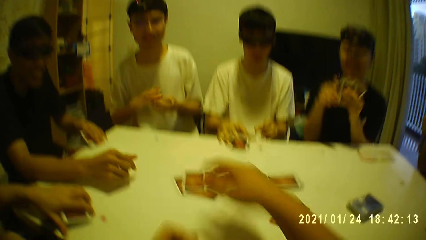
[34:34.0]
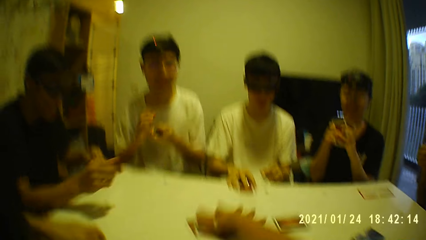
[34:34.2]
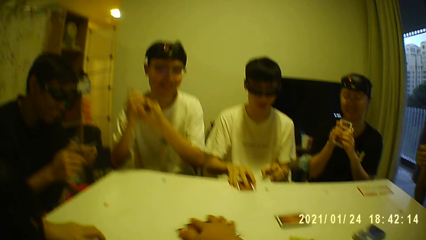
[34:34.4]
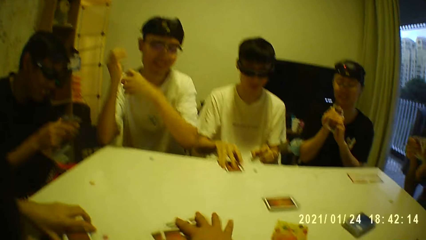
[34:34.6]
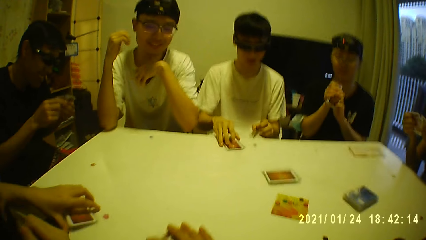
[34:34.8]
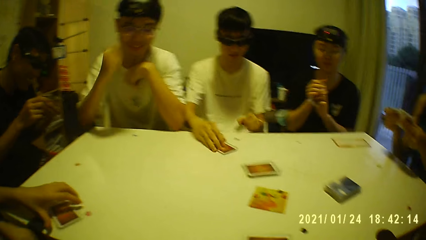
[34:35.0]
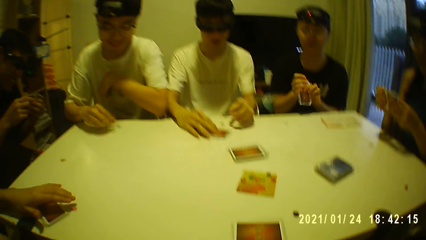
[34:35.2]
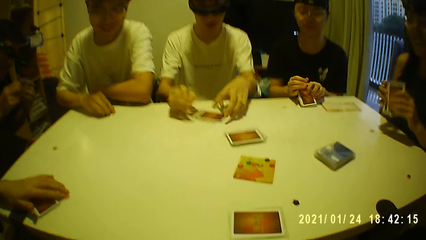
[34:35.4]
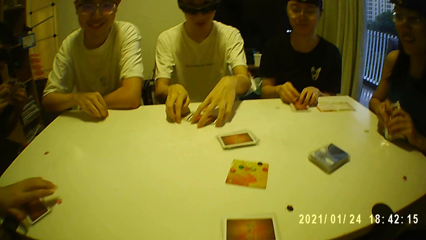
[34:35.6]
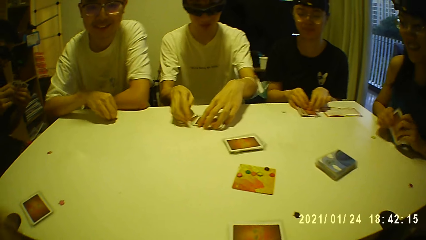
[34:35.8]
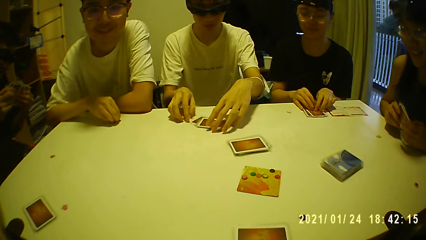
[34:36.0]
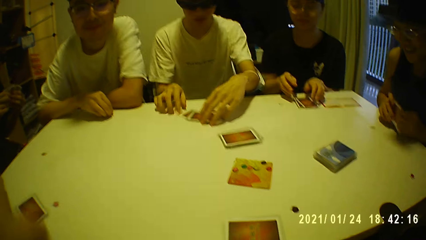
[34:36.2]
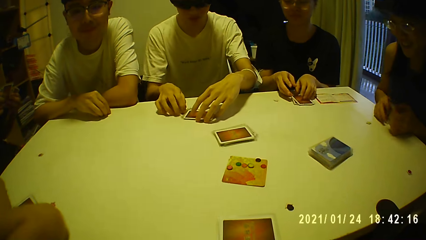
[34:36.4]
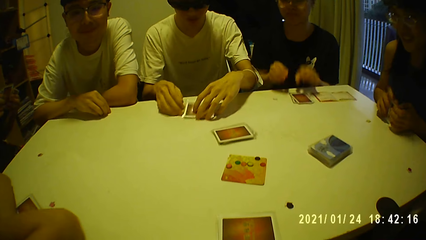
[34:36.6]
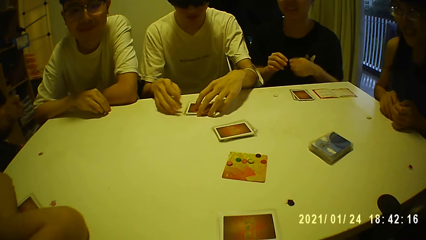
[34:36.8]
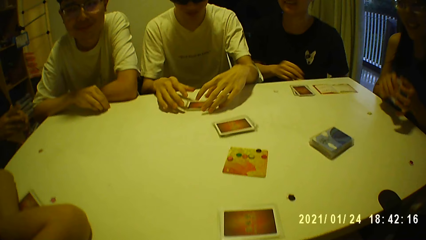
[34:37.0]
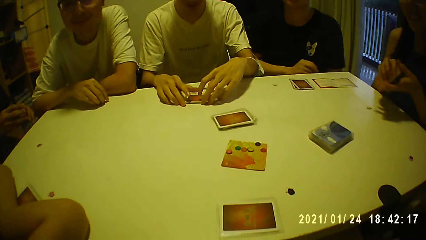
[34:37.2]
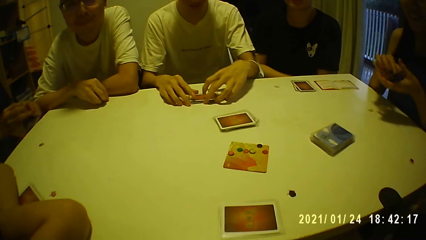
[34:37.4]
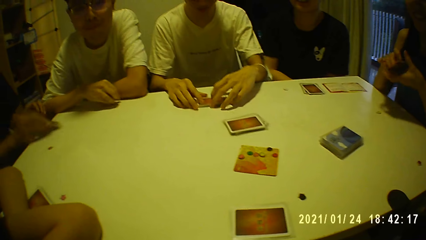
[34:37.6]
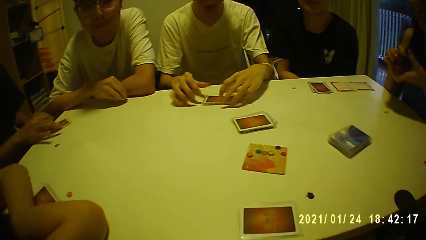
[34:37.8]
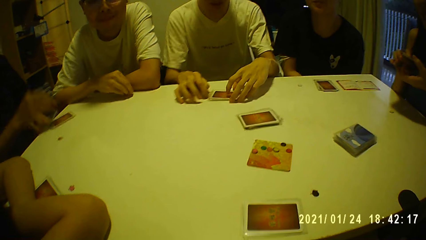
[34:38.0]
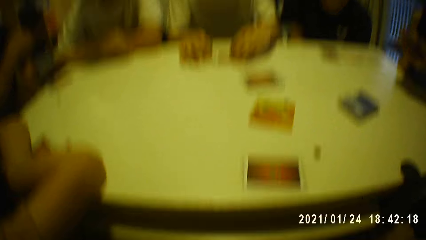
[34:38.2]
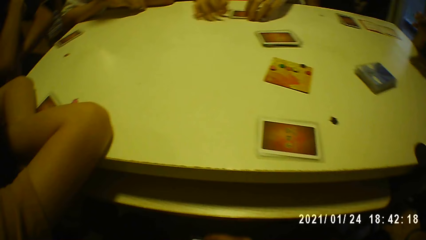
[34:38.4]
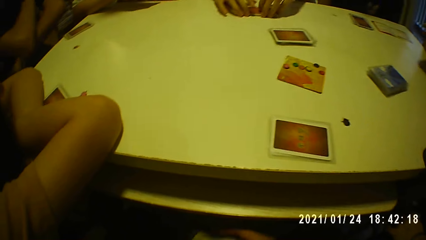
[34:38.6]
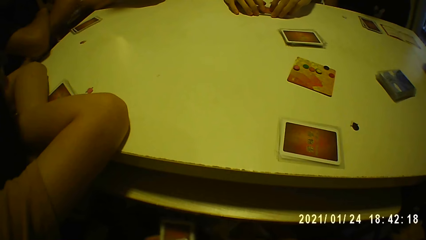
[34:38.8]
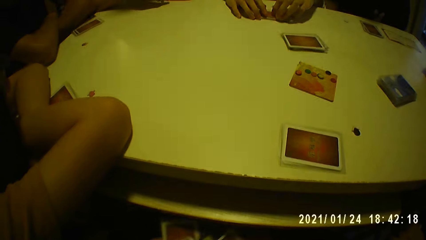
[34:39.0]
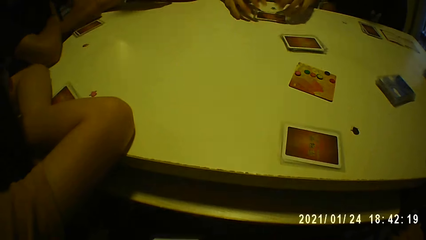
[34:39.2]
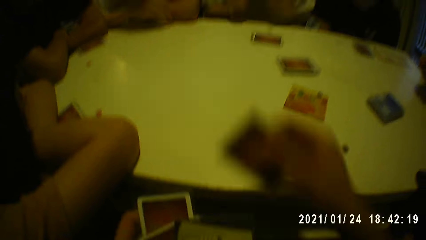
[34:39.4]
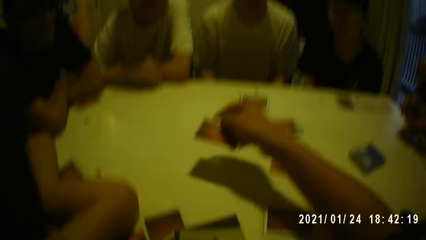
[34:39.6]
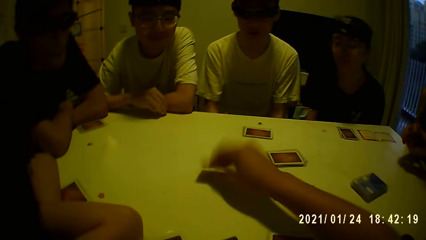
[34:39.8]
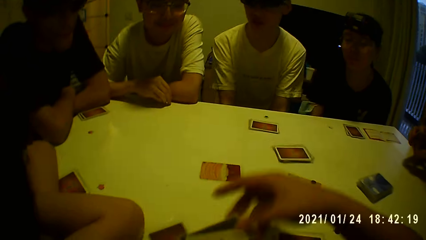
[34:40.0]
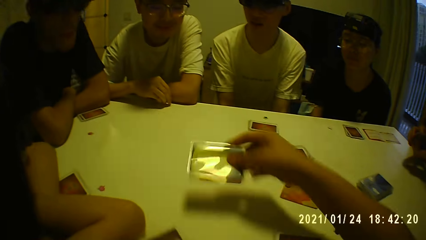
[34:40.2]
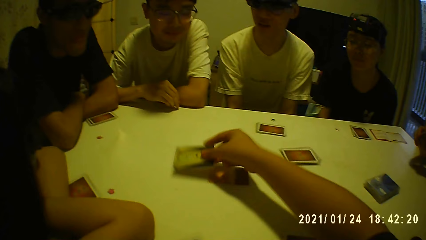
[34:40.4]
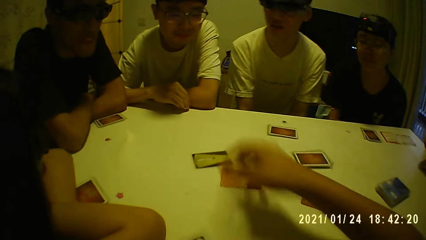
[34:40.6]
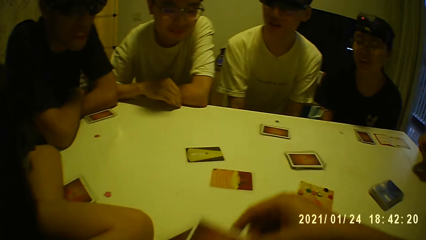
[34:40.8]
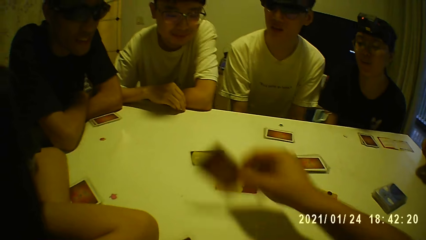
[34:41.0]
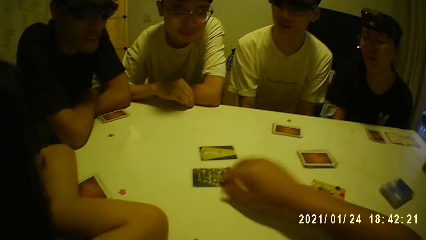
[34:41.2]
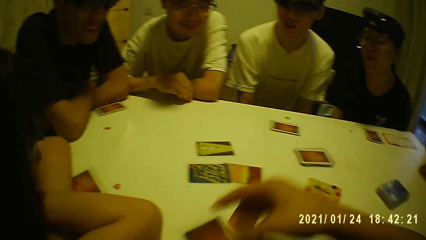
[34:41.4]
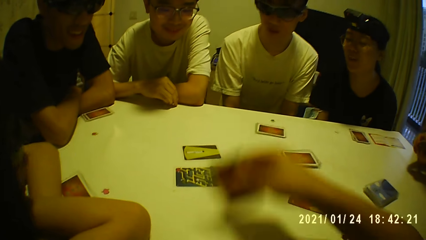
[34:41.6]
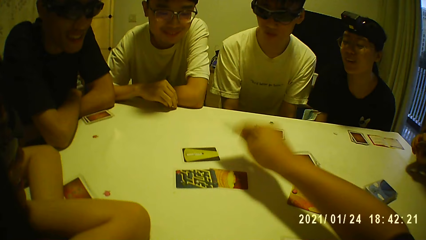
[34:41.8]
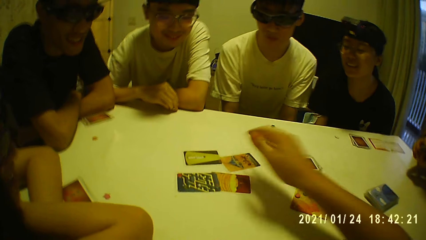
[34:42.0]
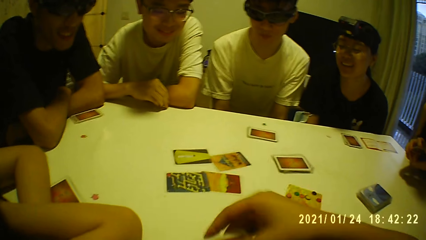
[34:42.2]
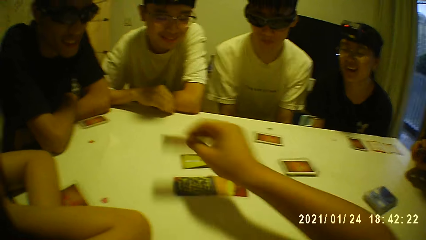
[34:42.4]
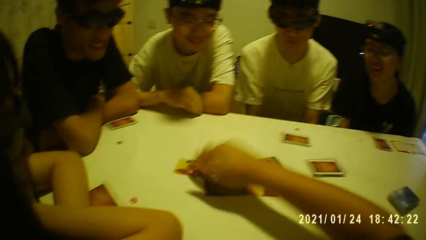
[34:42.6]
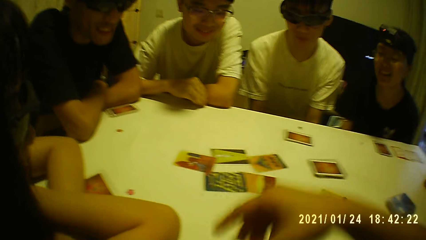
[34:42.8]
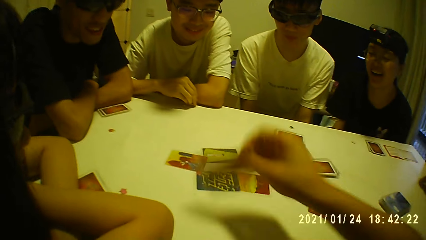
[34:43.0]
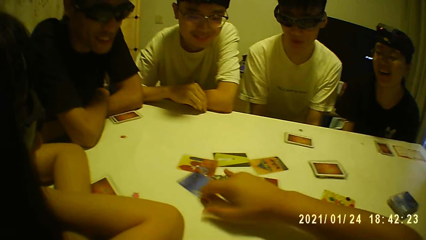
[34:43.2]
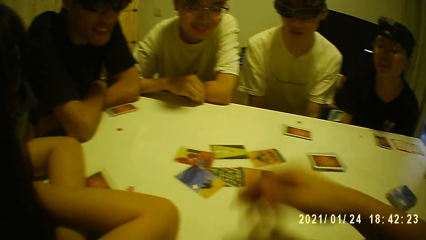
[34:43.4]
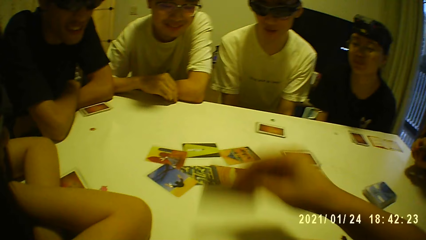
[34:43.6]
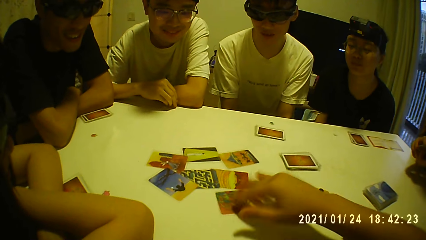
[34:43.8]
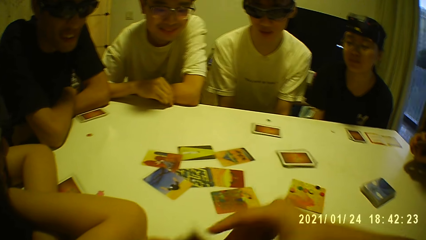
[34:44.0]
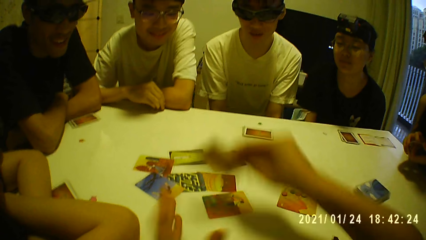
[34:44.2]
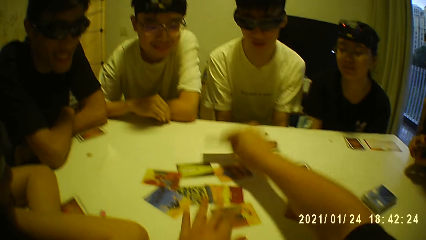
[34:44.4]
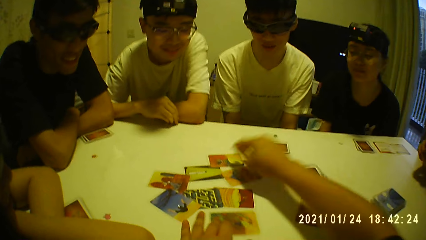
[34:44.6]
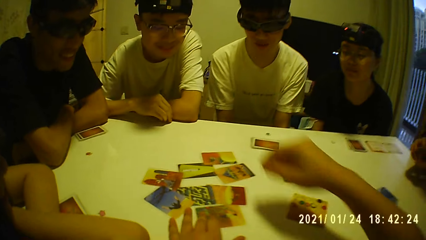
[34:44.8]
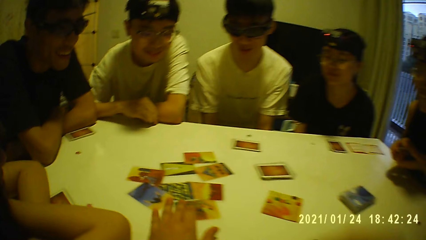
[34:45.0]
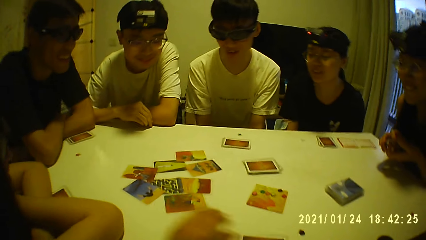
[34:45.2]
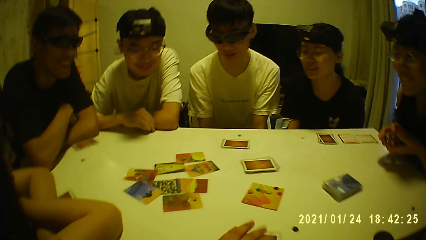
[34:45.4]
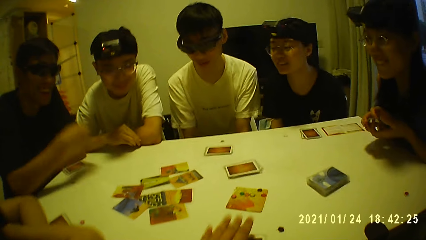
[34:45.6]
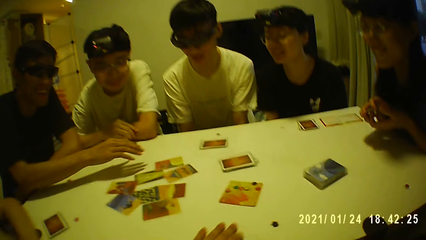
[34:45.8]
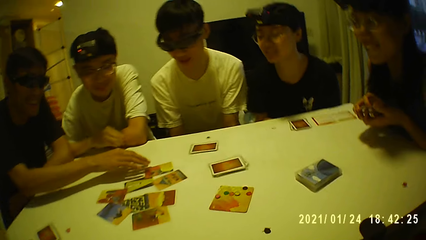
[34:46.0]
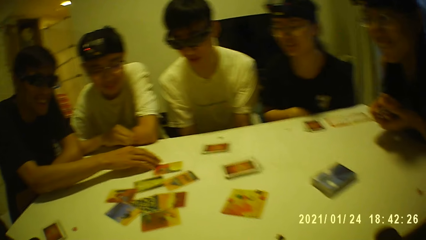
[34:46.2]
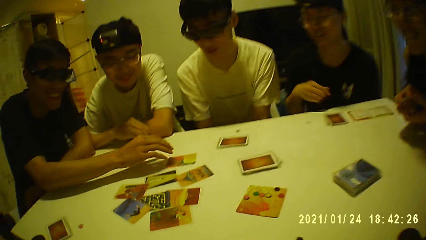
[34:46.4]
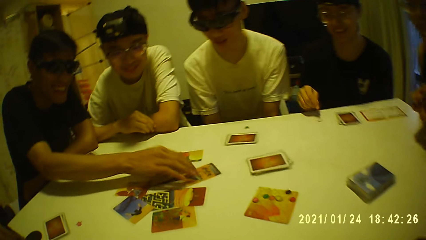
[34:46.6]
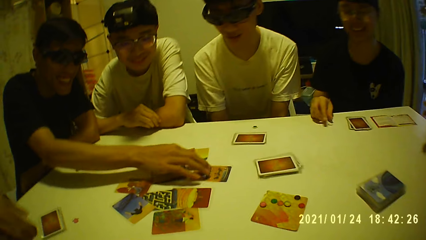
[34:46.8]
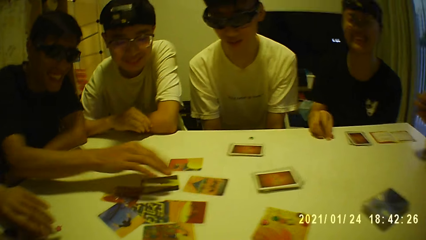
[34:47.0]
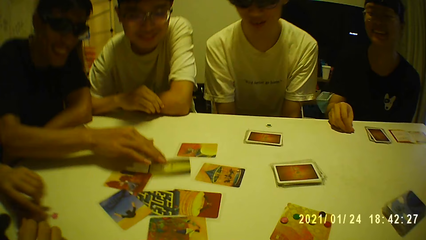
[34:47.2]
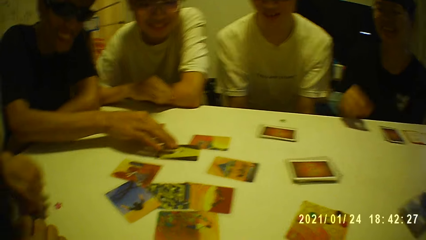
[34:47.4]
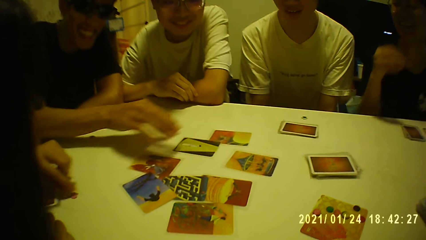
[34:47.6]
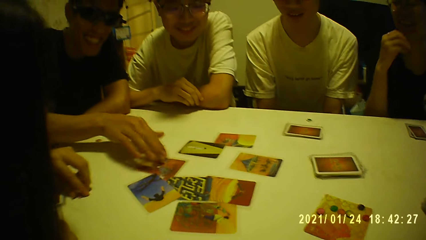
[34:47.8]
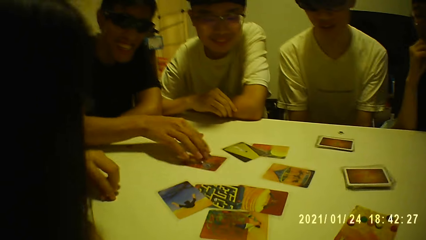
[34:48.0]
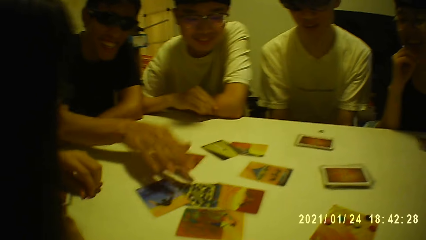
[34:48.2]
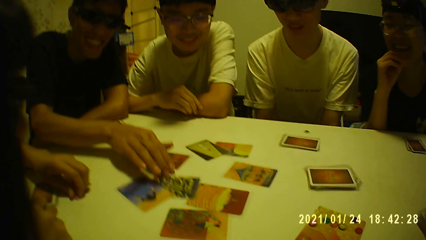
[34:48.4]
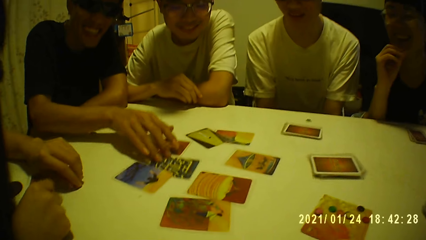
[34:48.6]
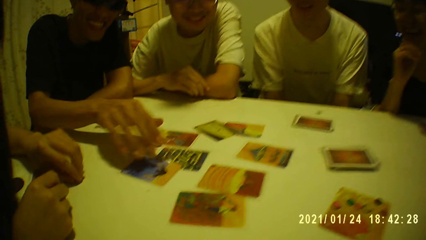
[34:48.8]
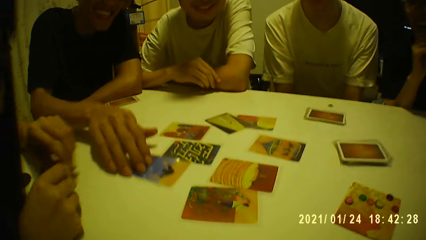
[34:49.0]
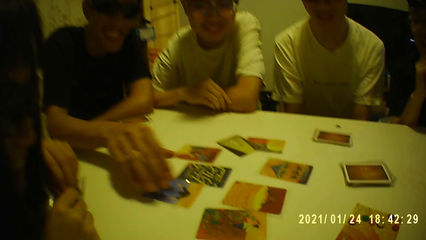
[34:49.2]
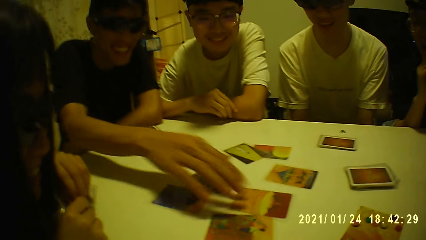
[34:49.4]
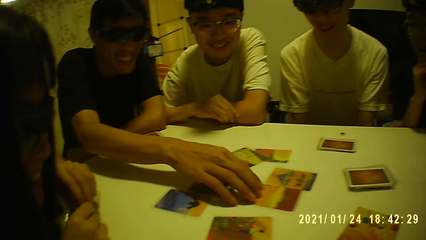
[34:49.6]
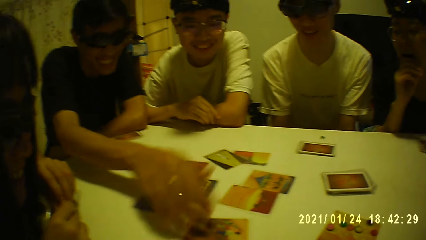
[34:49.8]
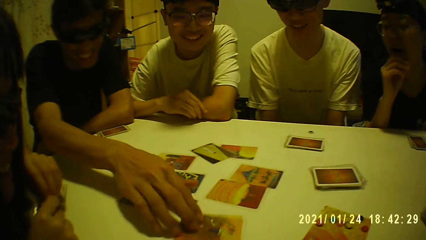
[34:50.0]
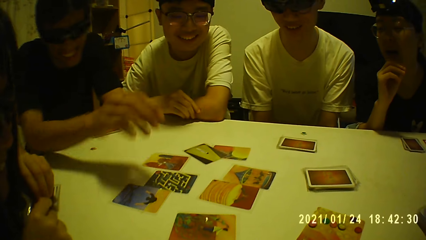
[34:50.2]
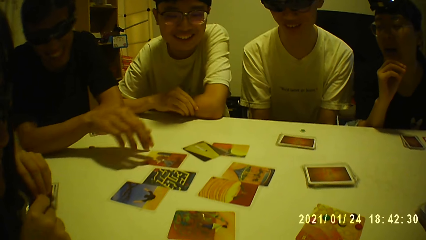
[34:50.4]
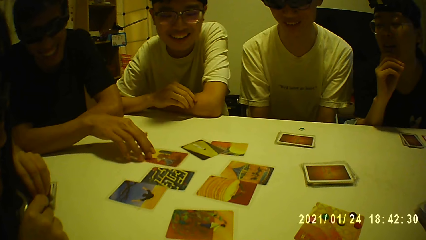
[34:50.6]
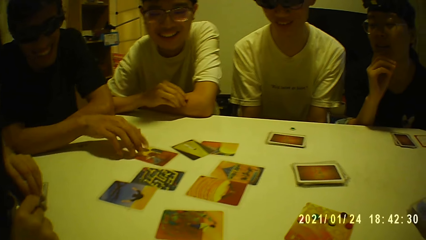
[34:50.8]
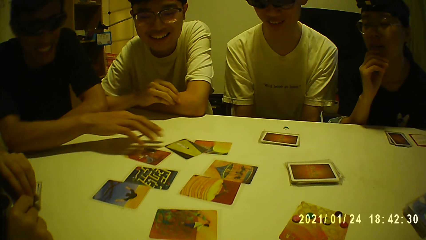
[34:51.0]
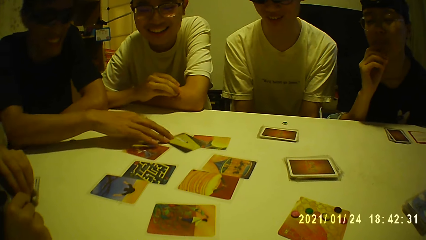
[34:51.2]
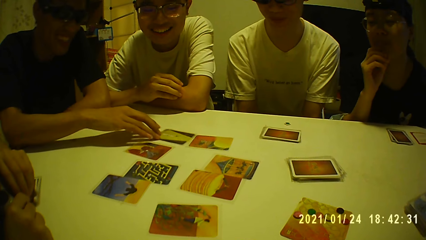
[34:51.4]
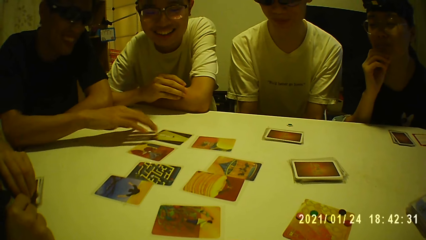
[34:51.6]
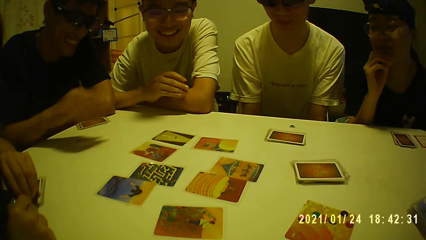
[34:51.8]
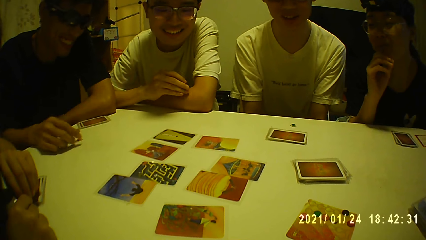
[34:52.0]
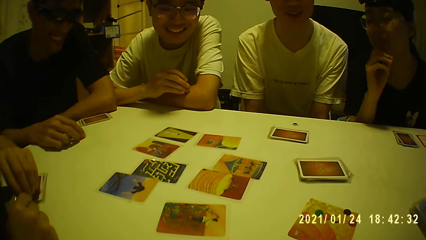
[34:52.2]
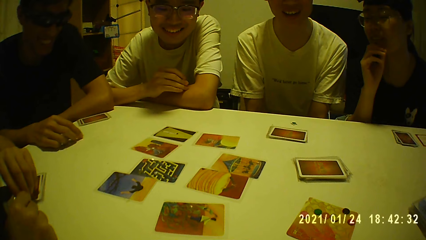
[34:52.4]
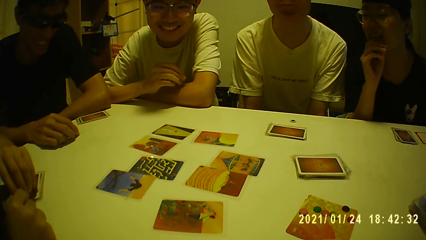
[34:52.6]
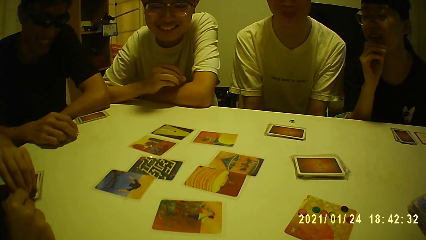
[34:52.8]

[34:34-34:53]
A person throws a card on the table. A woman places the cards in her left hand on the table. The camera wearer picks the game cards from the table with his right hand. A man moves the game cards on the table with his right hand. Another man places the game cards in both hands on the table. The first man adjusts the game cards on the table with both hands. Another person collects cards. The camera wearer deals game cards on the table with his right hand. He throws cards on the table. He picks a game card from the table with his left hand. Another man moves game cards on the table with his right hand. Another person counts the cards. The woman picks a game tile from the table with her left hand.
